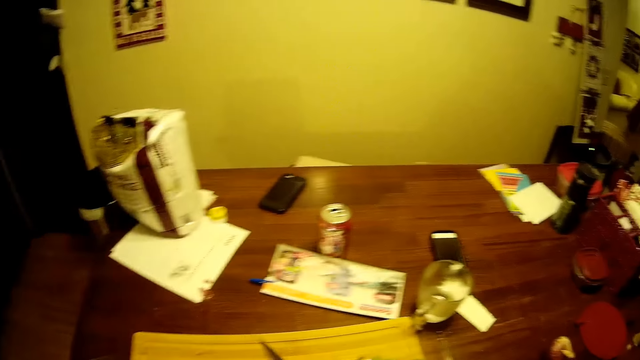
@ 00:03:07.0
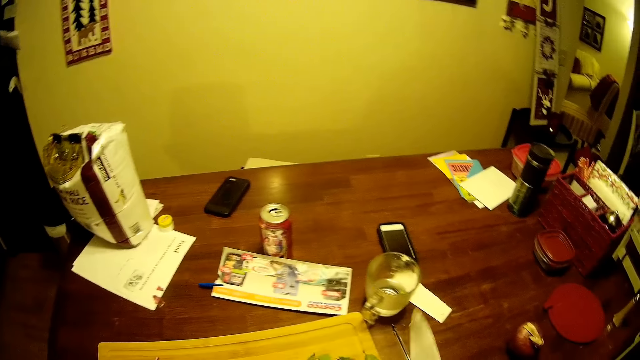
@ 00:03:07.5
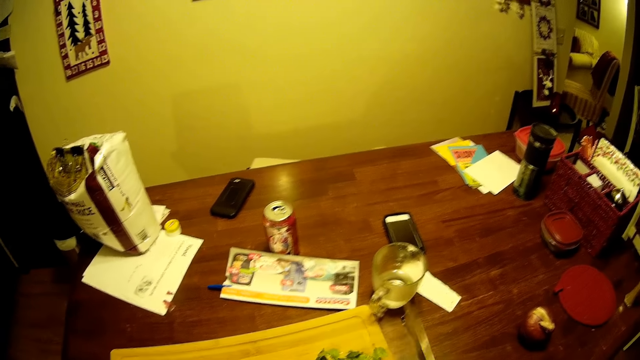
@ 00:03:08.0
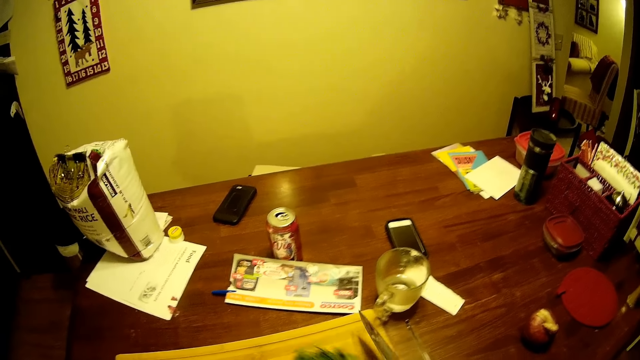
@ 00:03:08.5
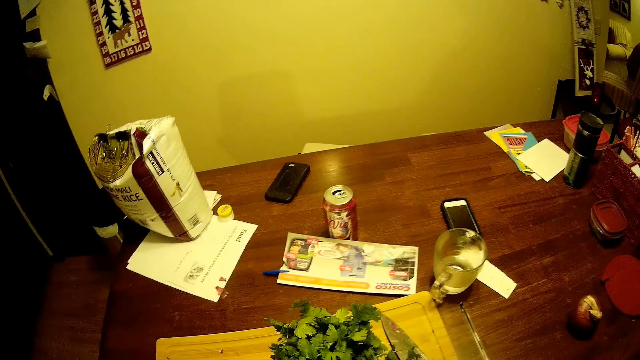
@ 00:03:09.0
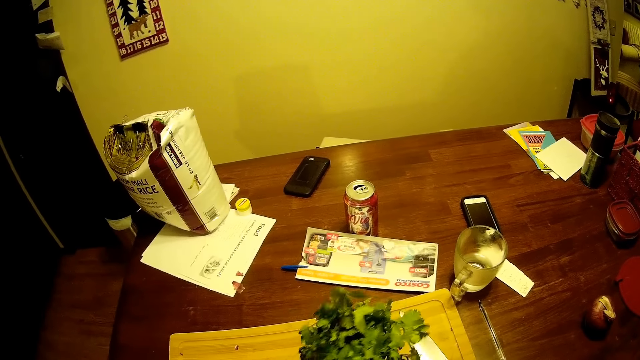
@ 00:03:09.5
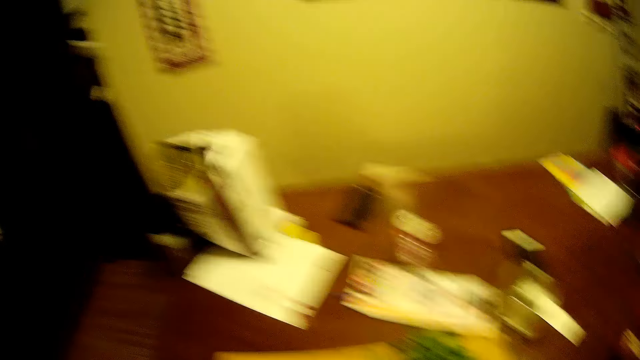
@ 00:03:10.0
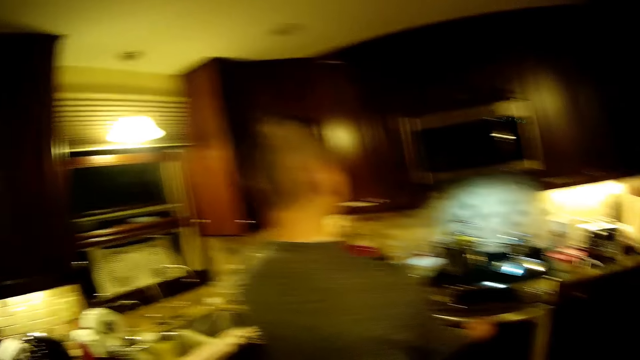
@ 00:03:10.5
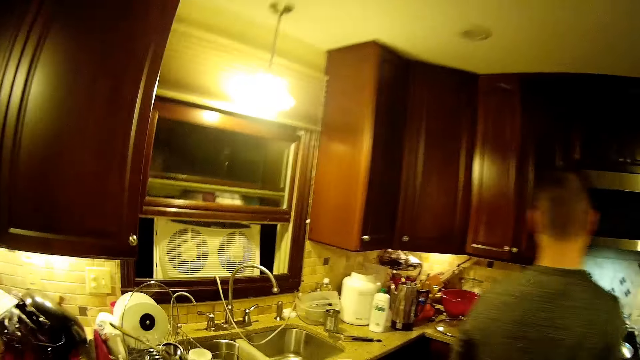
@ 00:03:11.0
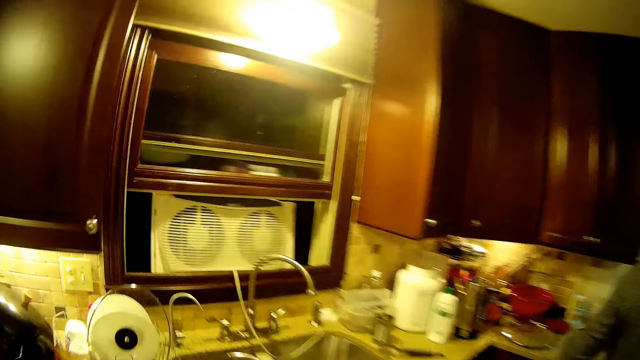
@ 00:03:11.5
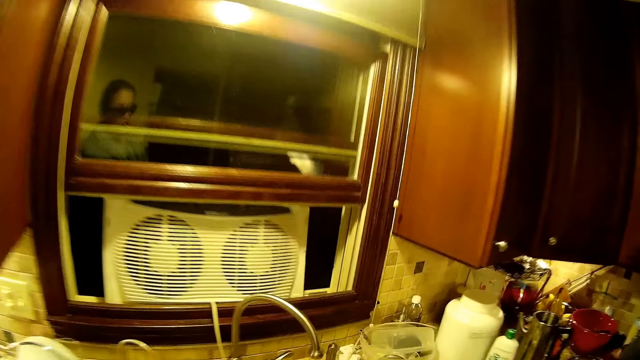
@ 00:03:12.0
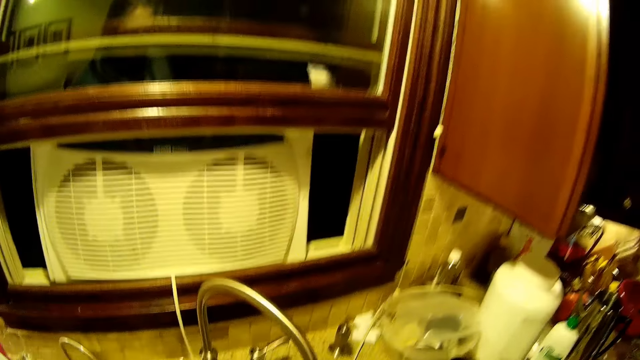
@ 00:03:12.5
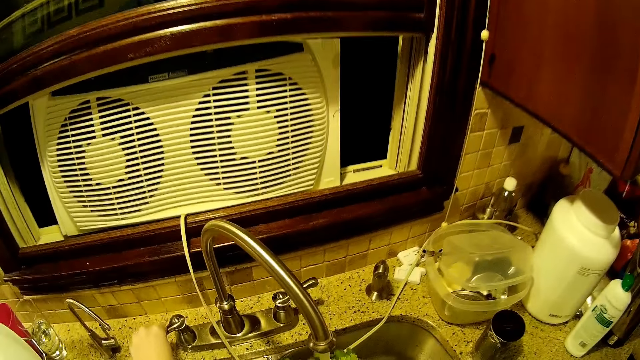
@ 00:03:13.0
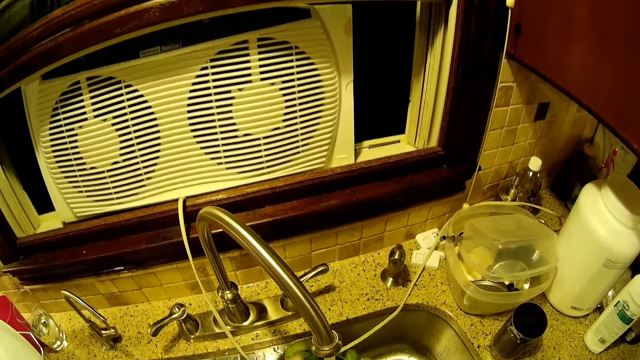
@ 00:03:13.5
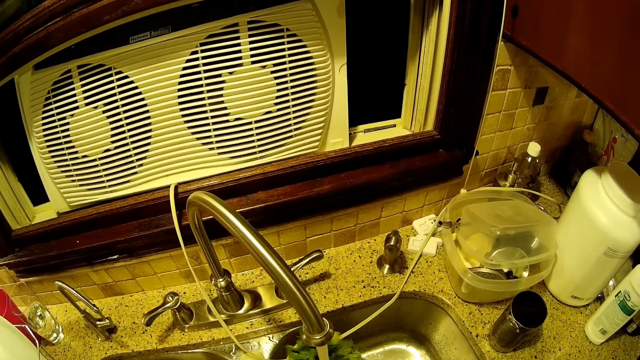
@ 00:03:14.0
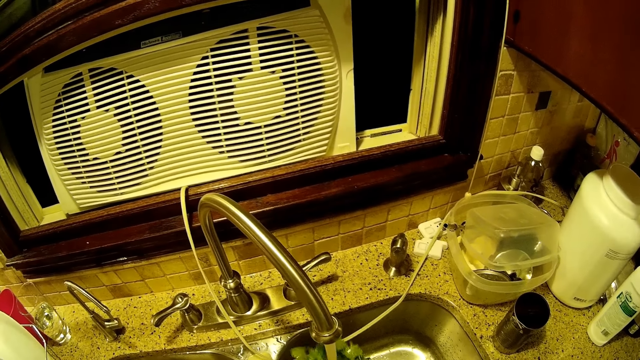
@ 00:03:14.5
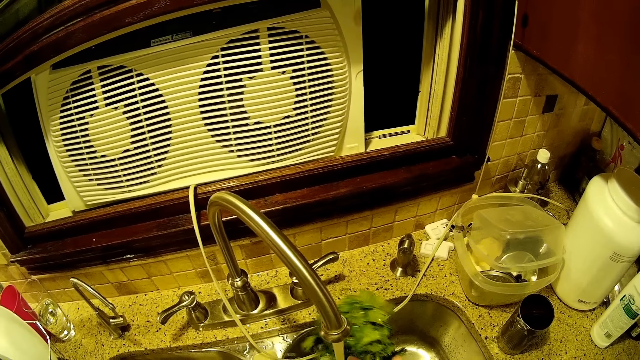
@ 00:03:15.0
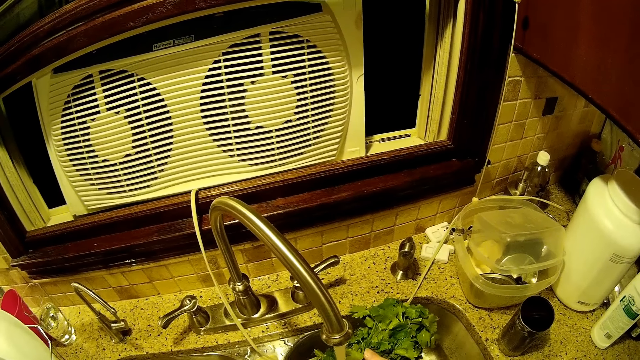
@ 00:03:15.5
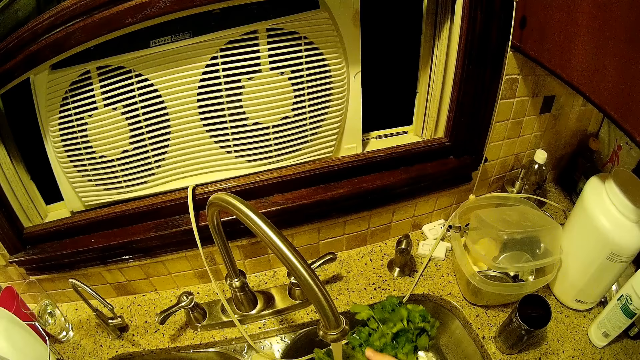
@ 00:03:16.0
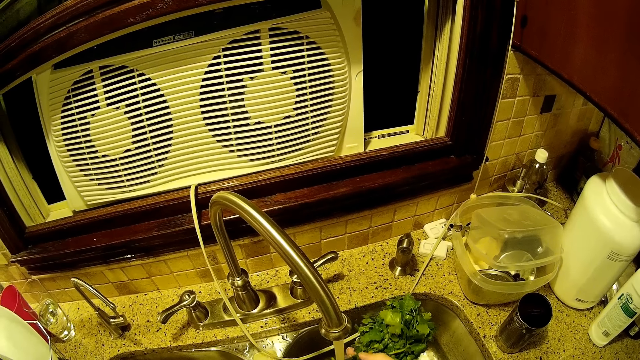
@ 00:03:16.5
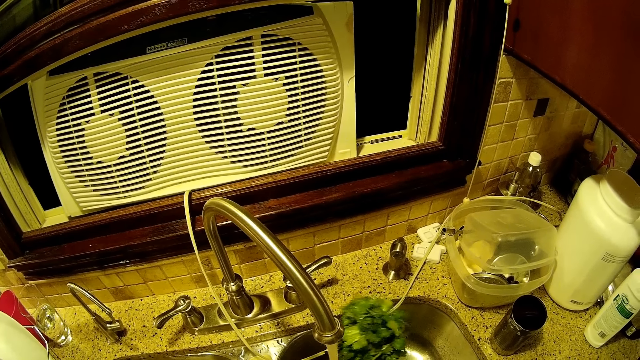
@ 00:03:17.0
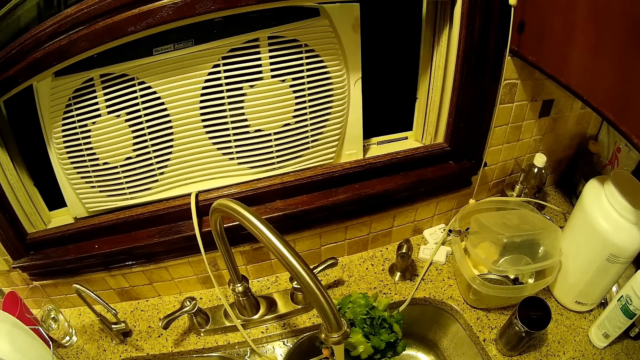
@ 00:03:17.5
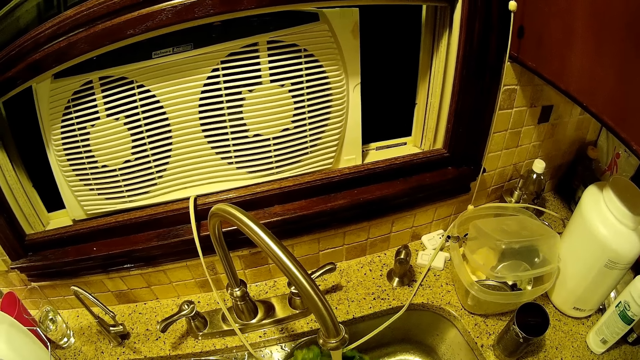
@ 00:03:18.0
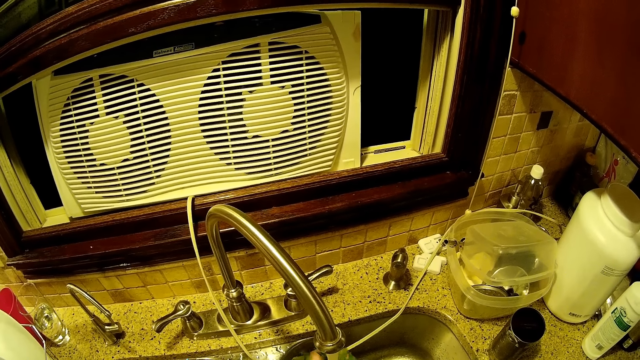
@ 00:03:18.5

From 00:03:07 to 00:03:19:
The camera wearer touches the coriander. They turn the coriander. They look around. They step forward. They wash the coriander on the water tap.

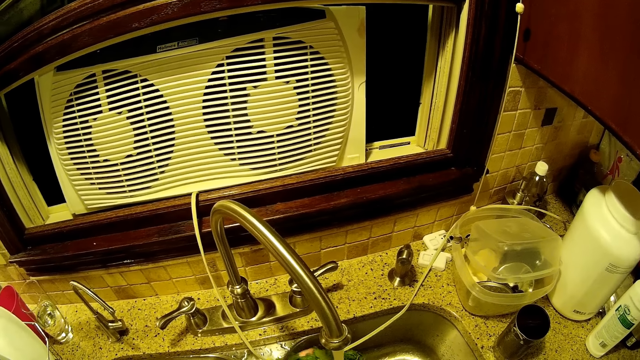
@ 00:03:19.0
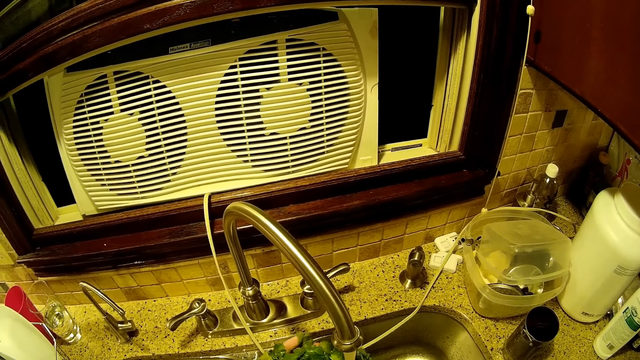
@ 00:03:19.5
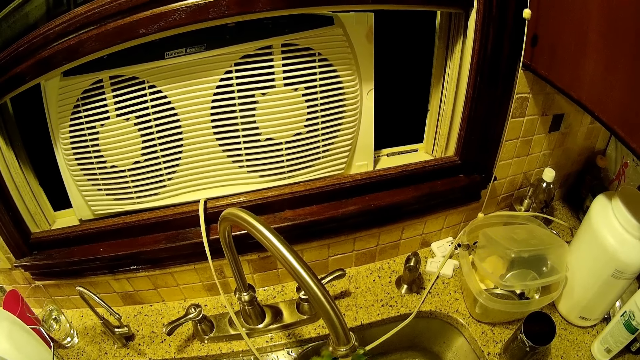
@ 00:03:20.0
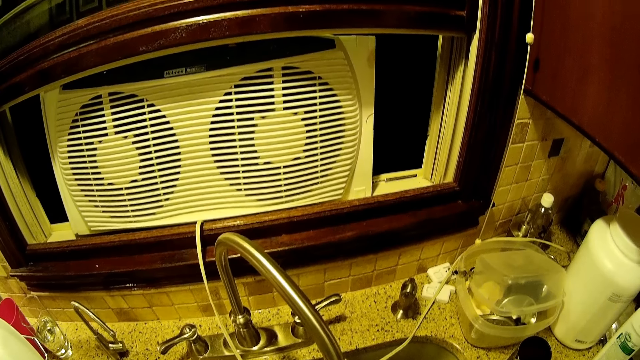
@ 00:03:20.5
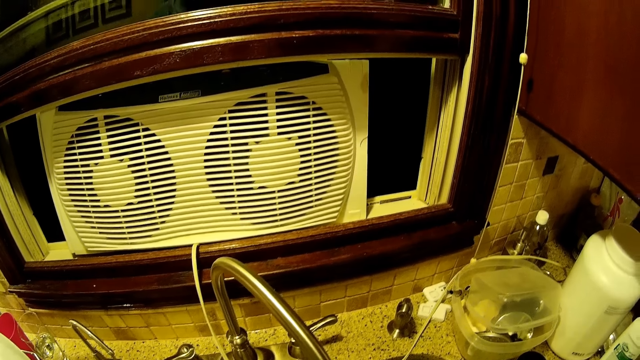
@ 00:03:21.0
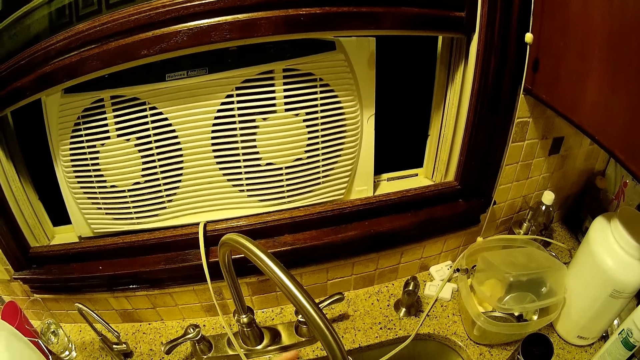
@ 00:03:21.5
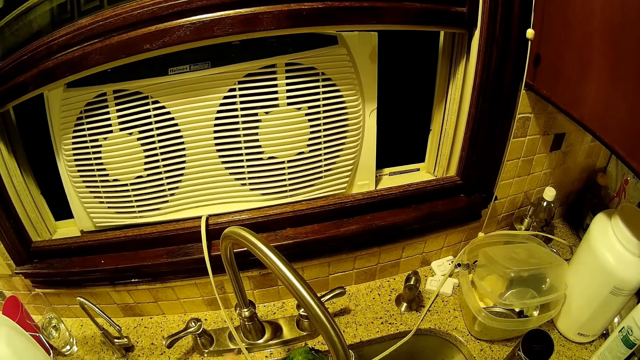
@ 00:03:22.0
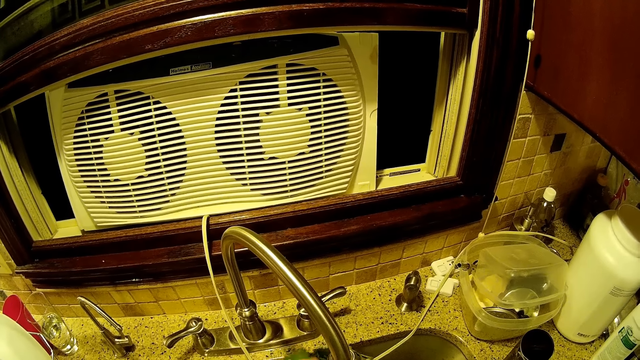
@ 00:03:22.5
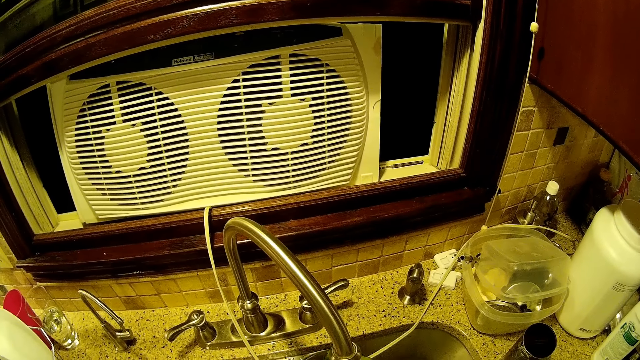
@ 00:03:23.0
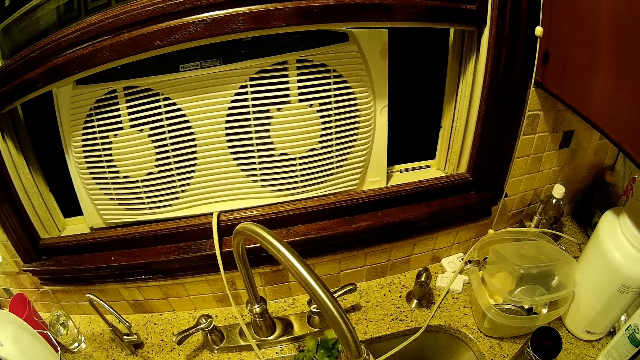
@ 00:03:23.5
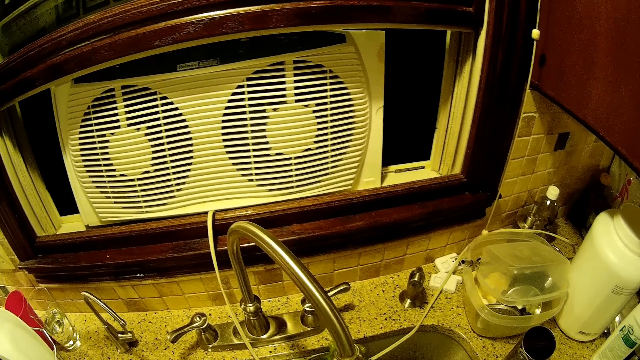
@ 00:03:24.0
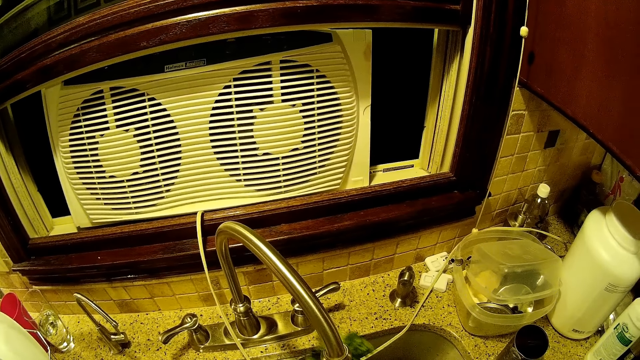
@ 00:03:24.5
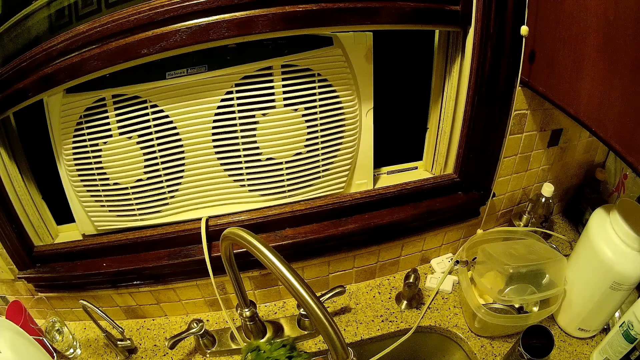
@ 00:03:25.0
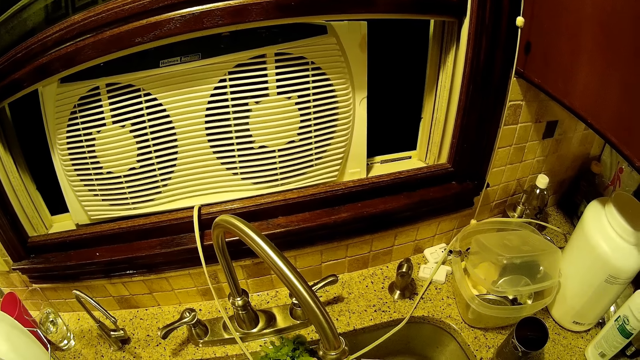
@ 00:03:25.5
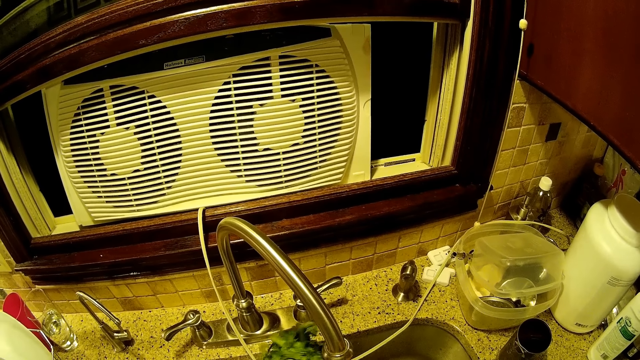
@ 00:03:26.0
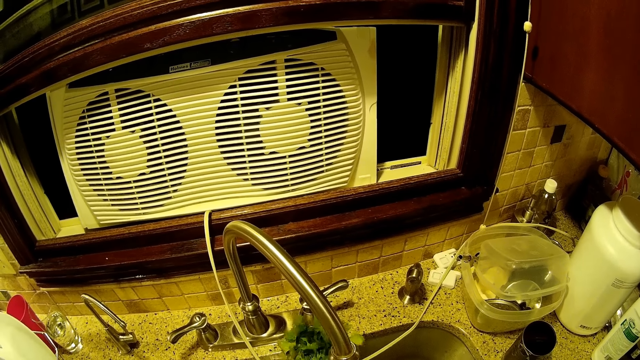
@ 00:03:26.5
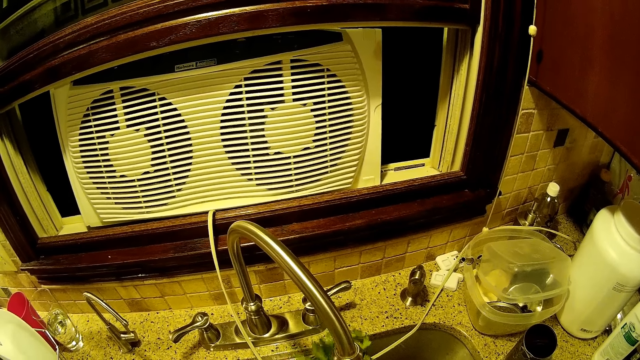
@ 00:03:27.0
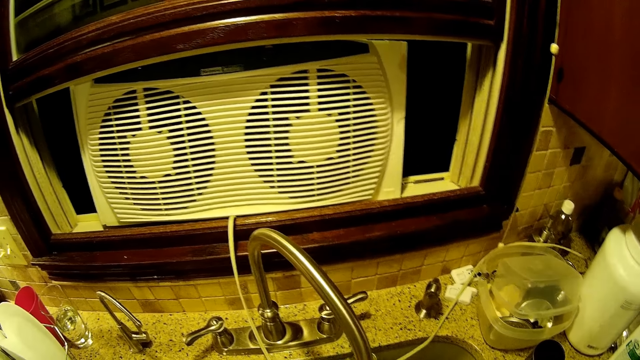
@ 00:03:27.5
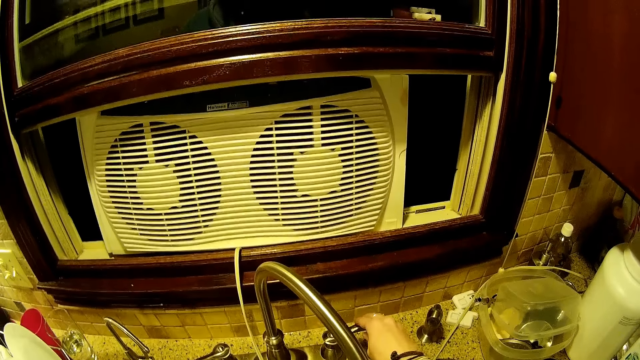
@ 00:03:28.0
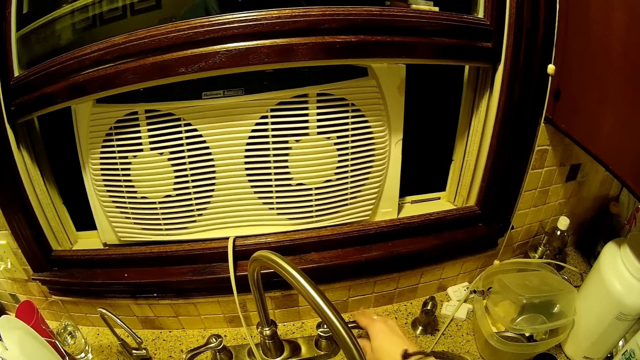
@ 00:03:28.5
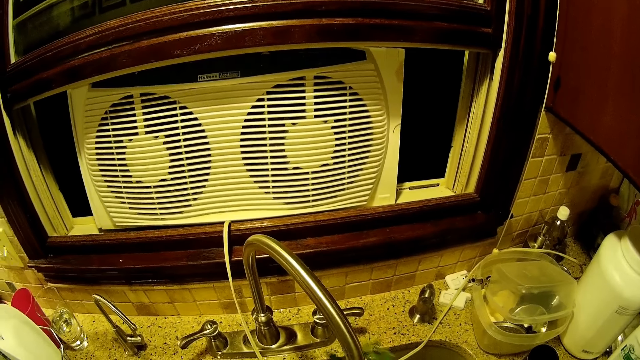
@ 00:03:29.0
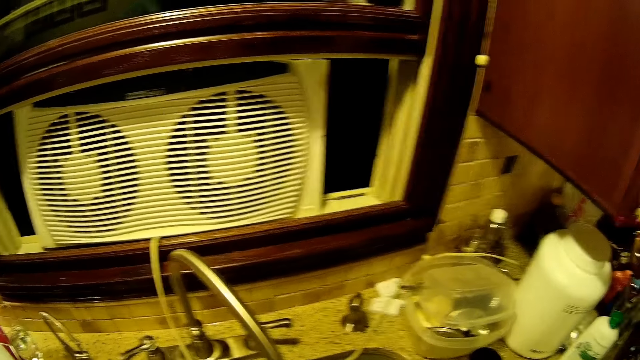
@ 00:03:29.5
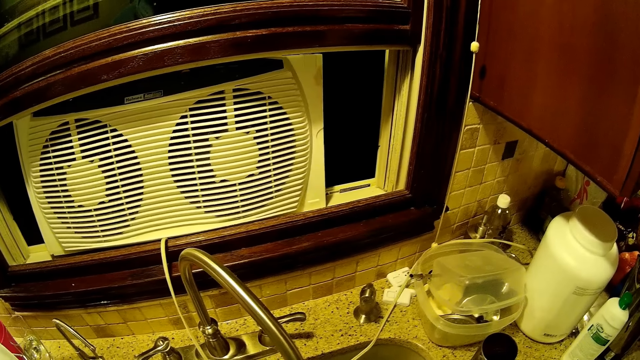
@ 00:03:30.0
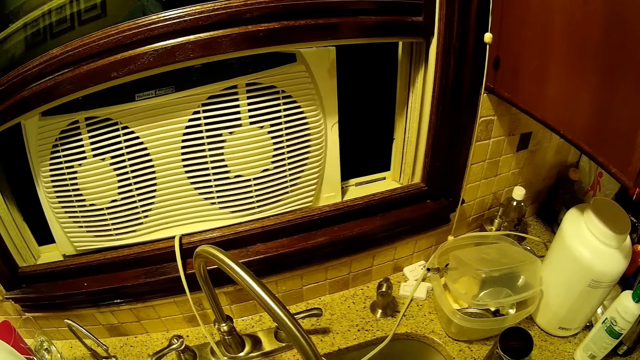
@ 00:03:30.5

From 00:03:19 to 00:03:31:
The camera wearer touches the tap. They open the water tap. They move the hand. They look around.
